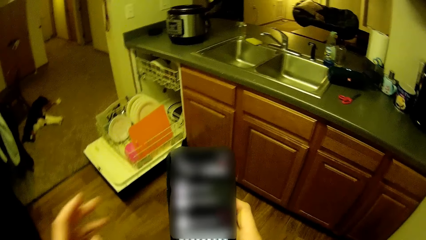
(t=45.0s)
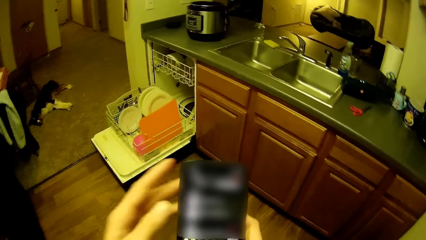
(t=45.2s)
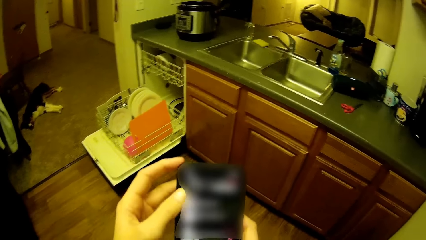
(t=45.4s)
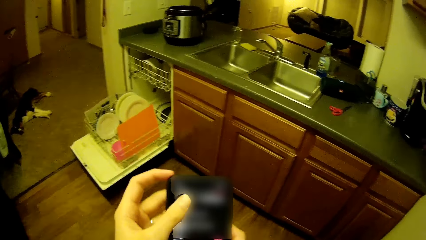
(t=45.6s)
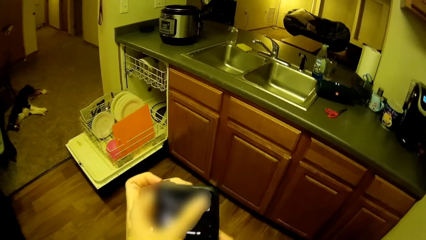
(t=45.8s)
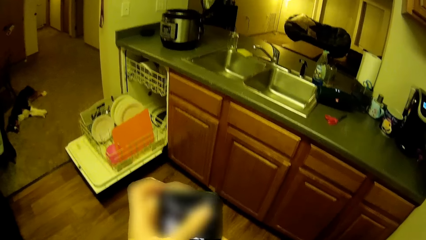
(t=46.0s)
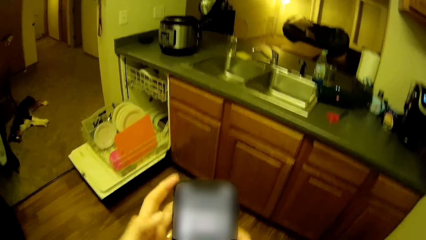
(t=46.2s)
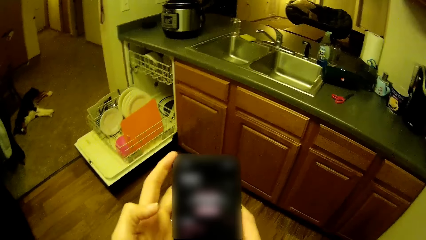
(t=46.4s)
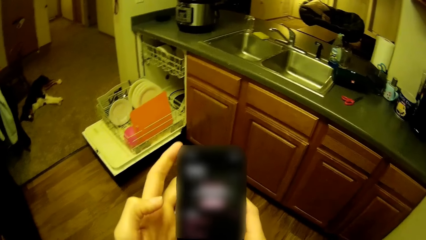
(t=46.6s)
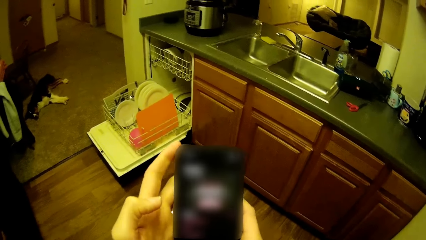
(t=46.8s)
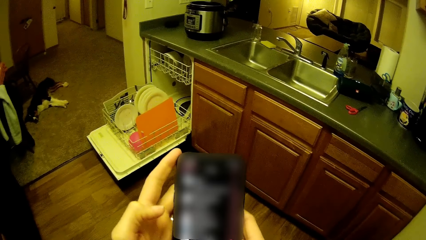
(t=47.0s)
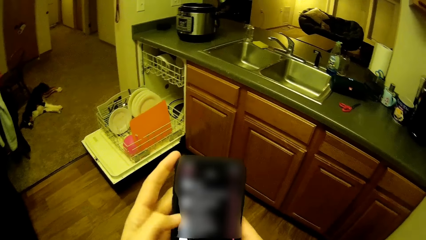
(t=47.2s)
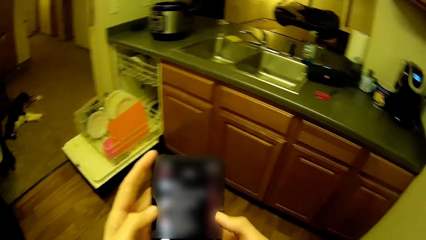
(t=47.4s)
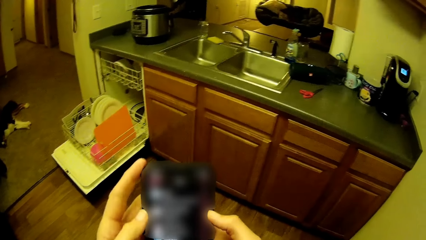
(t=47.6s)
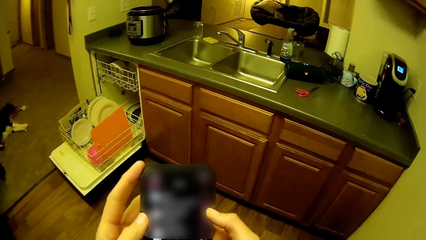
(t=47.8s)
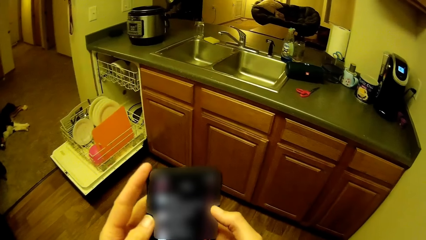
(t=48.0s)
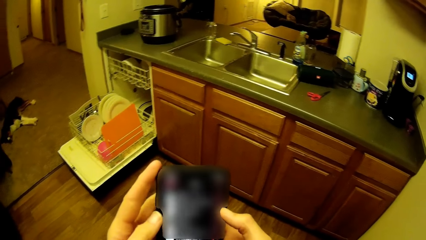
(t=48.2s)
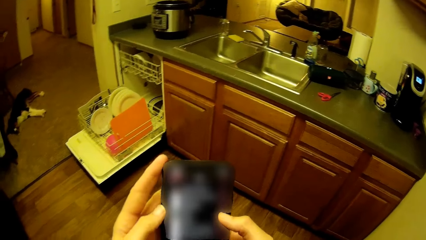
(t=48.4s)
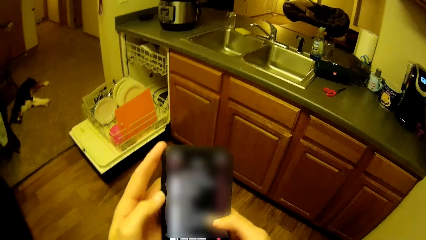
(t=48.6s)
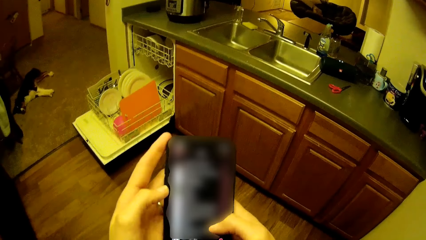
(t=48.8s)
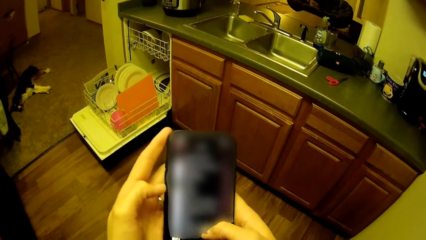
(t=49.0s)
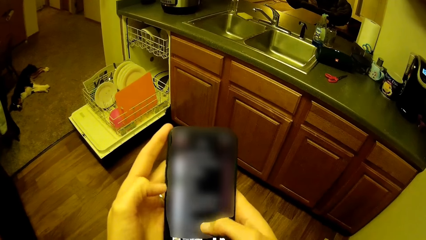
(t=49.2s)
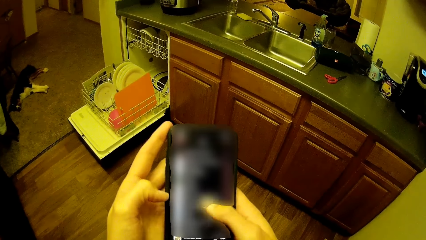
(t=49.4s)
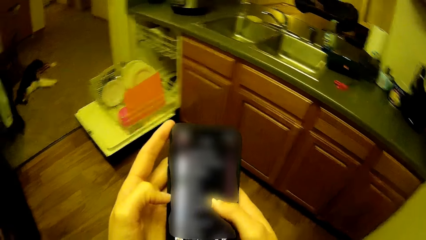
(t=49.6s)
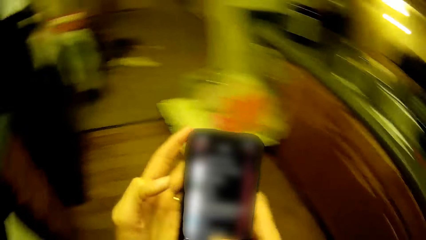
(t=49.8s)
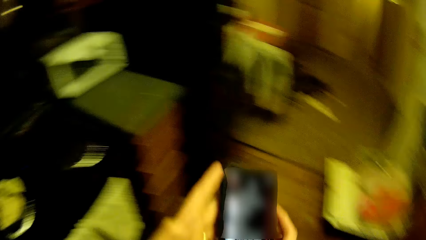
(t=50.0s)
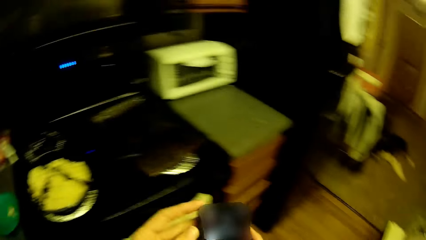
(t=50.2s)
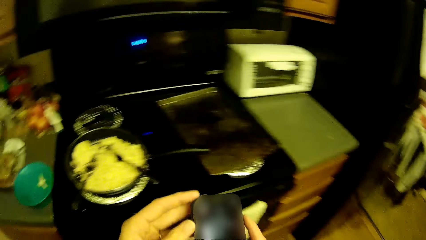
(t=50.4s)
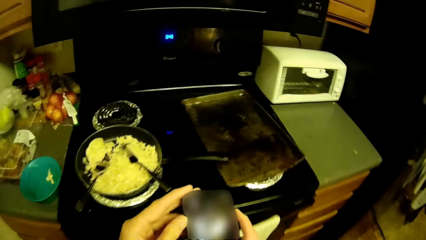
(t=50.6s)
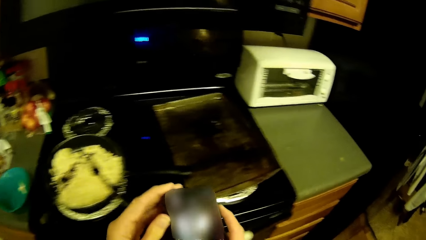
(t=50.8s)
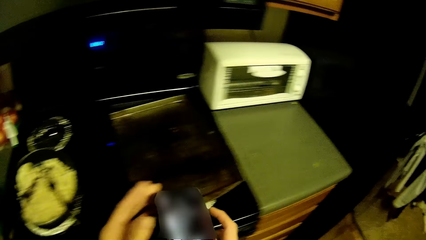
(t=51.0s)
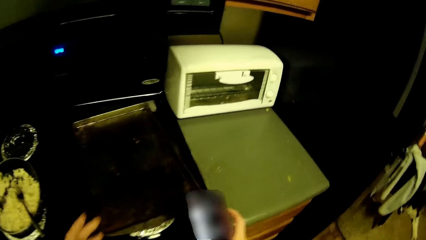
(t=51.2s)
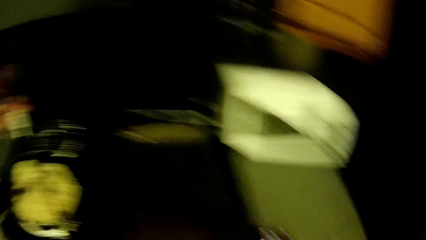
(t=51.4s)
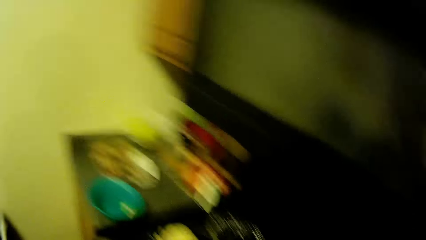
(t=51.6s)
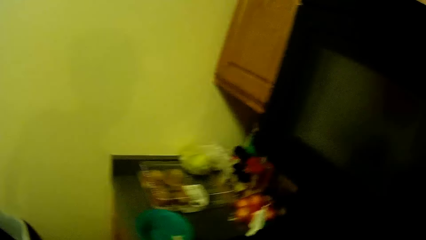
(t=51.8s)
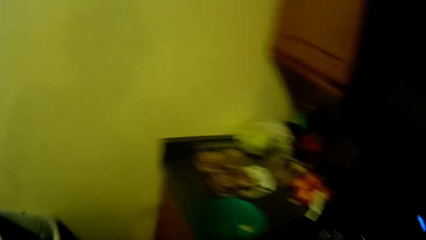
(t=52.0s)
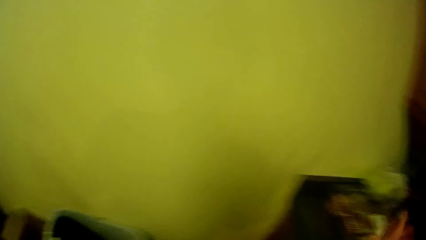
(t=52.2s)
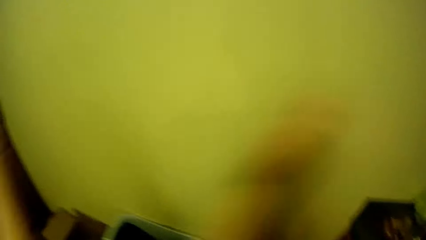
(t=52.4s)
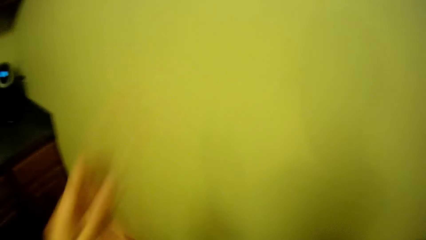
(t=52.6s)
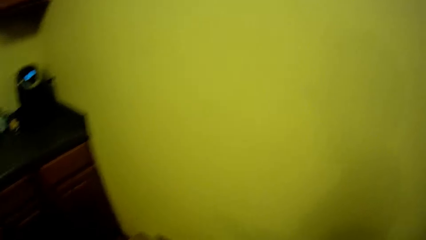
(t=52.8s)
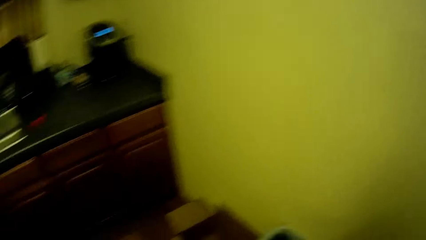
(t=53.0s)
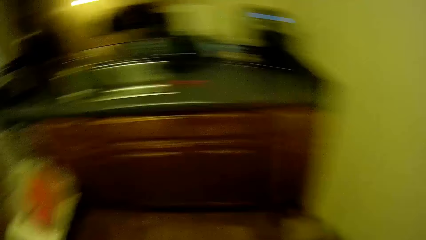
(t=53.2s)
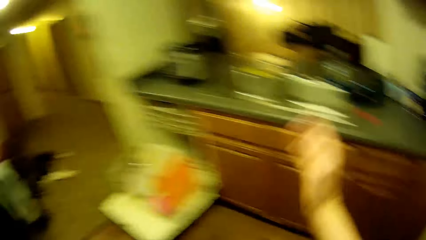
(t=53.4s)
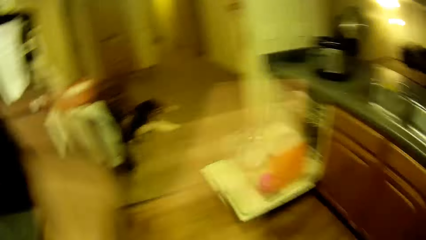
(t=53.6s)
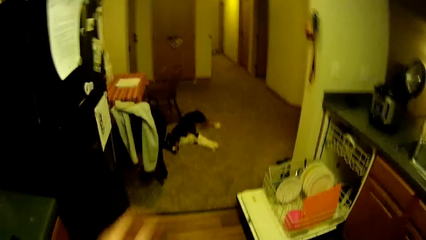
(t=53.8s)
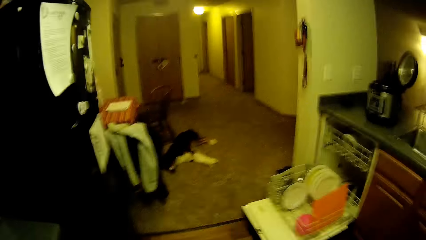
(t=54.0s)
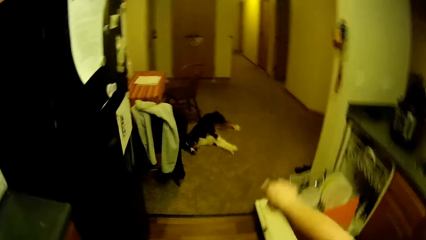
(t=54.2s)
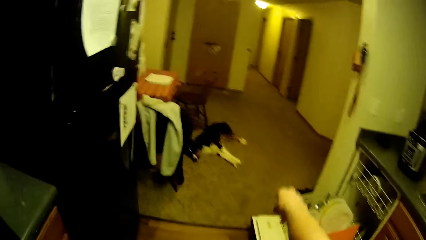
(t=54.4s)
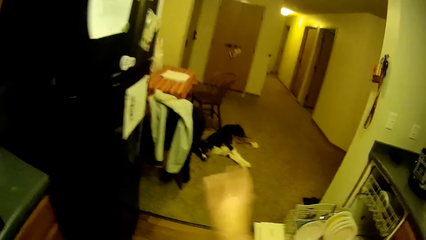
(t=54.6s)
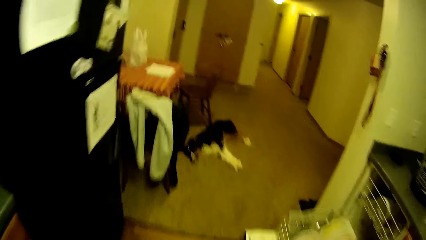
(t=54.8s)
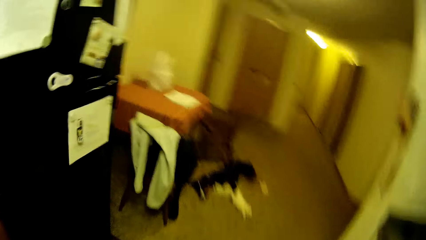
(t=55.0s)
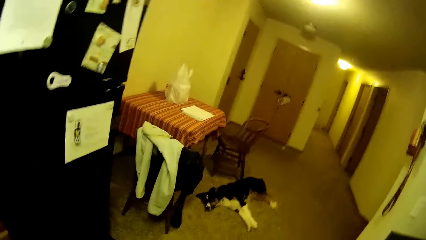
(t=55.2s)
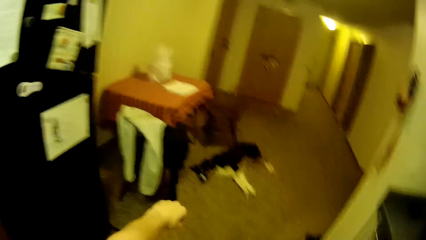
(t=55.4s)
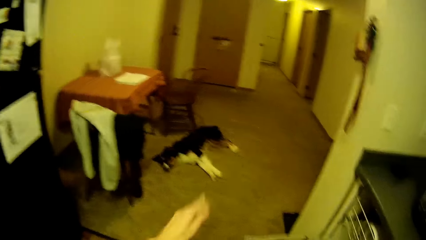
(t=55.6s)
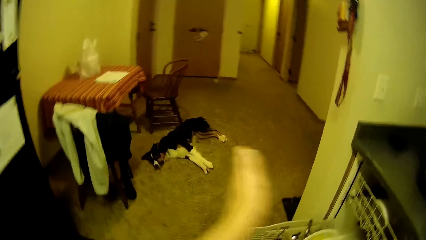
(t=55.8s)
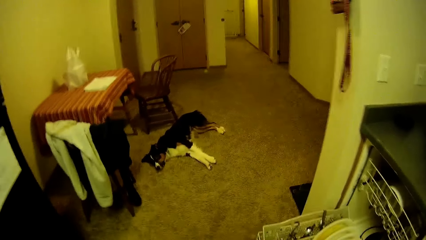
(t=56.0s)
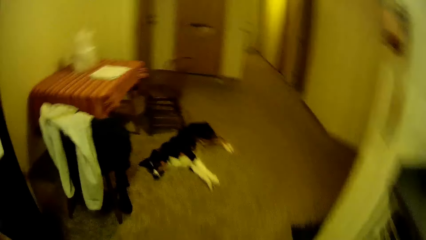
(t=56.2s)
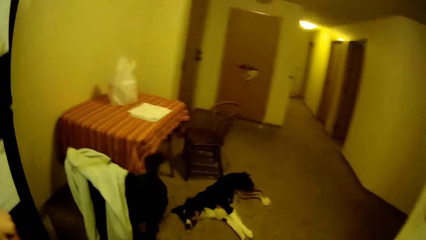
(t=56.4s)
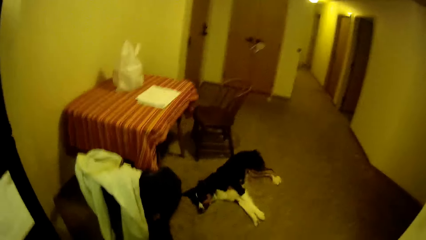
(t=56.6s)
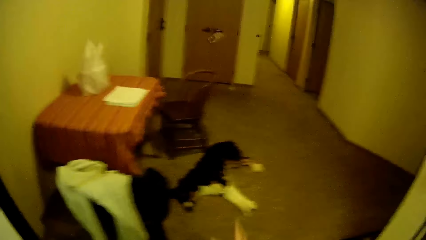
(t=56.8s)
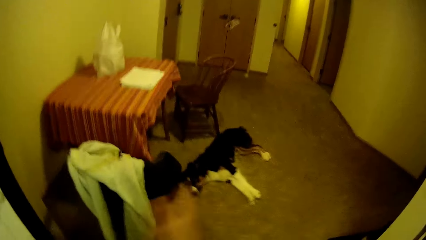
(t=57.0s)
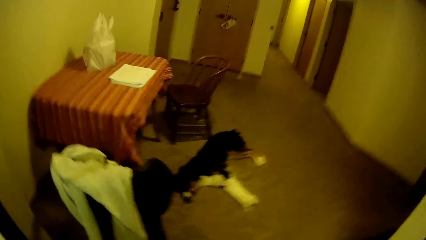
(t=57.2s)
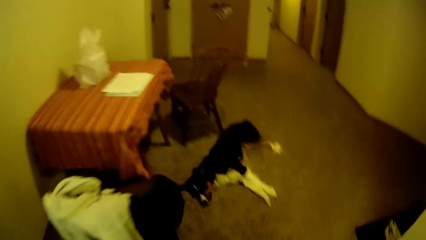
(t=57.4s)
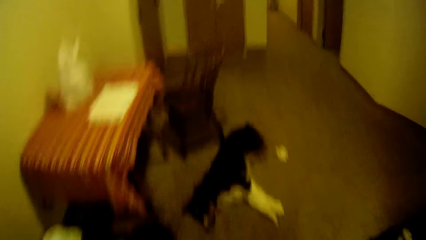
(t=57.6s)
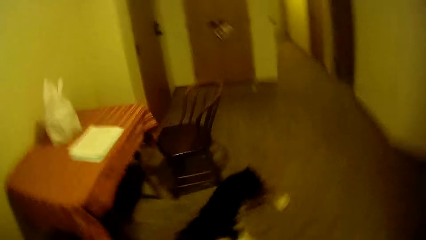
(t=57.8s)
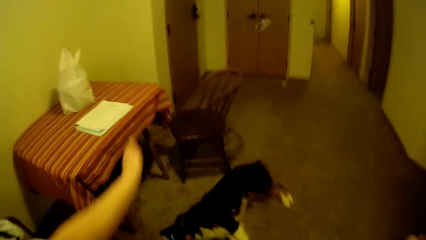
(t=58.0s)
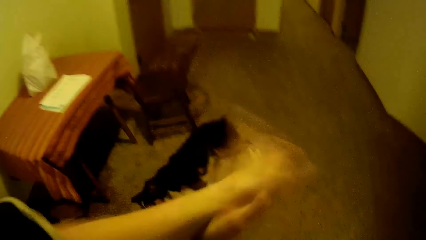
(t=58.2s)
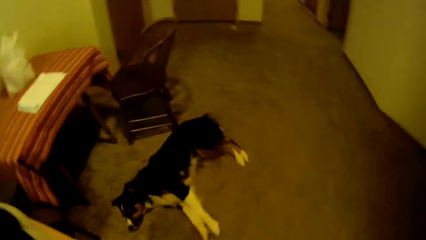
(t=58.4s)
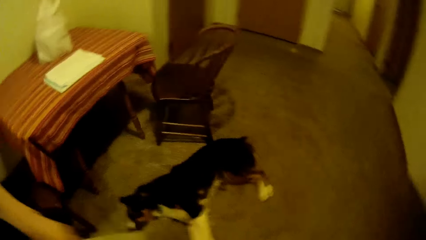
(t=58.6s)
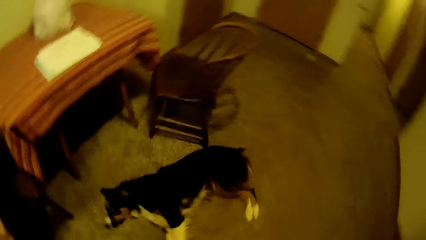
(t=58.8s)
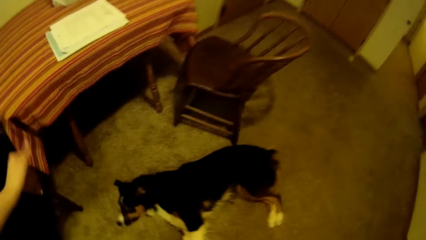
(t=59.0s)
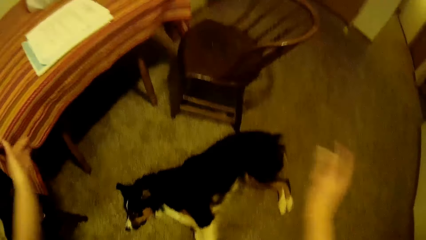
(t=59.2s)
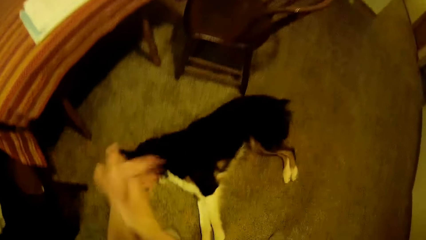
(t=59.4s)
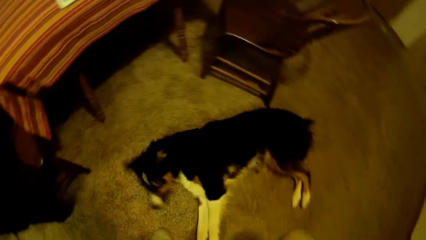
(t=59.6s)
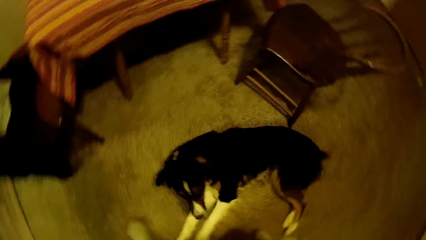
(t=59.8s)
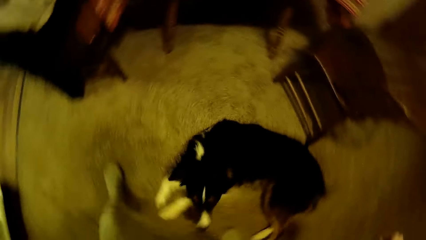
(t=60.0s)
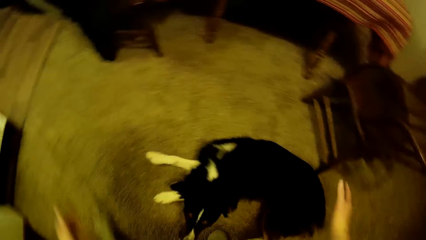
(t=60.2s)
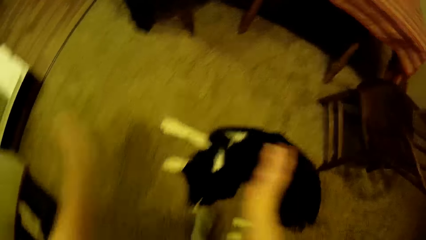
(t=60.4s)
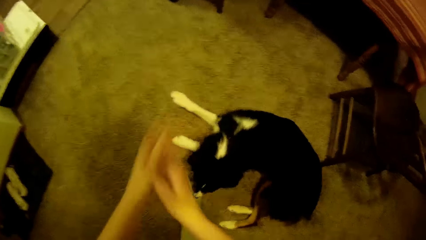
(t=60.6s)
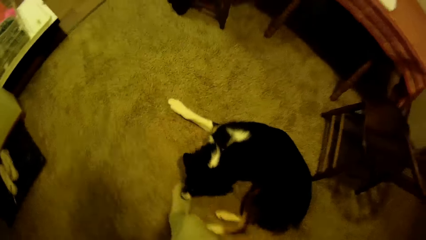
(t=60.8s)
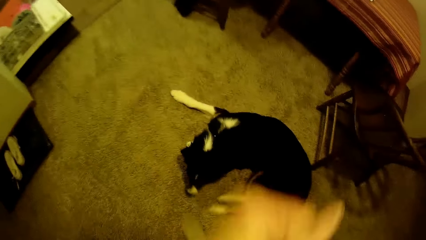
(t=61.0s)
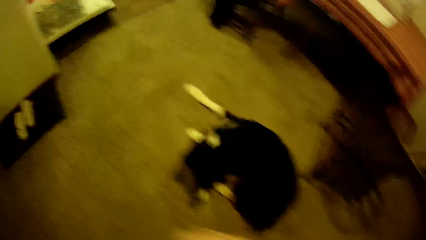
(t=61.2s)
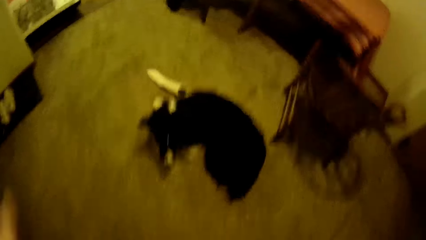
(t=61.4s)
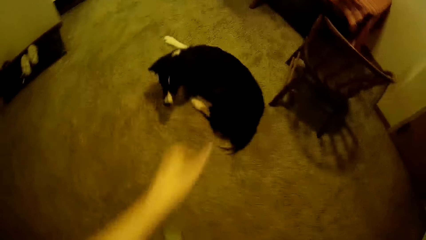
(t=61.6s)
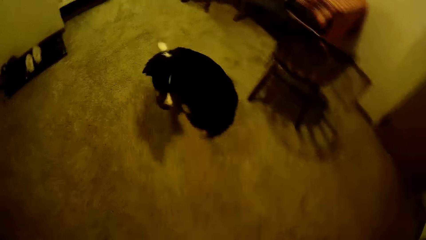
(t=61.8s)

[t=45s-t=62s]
The camera wearer chats on the phone. They dance in the kitchen. They clap hands. They walk in the house. They clap hands. They dance towards the dog.
